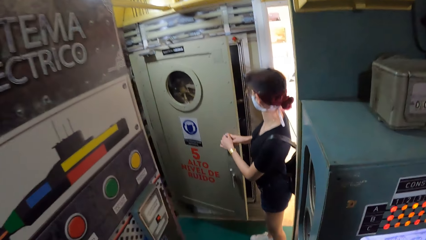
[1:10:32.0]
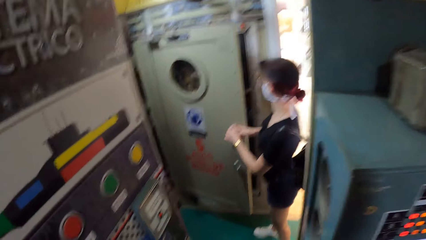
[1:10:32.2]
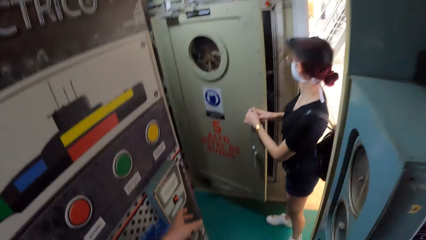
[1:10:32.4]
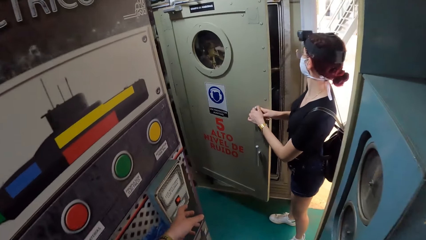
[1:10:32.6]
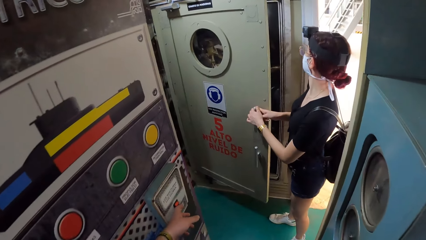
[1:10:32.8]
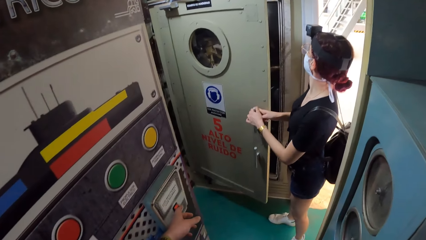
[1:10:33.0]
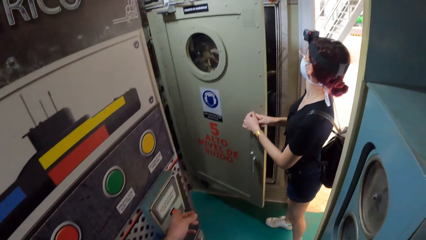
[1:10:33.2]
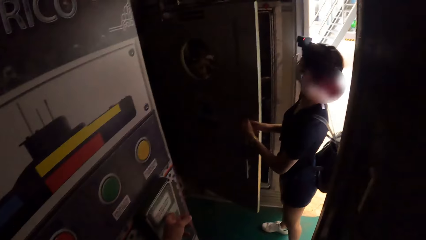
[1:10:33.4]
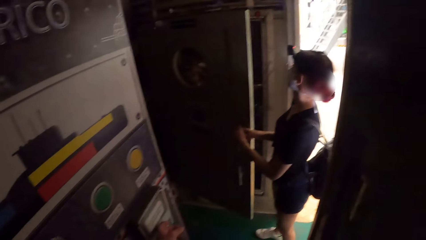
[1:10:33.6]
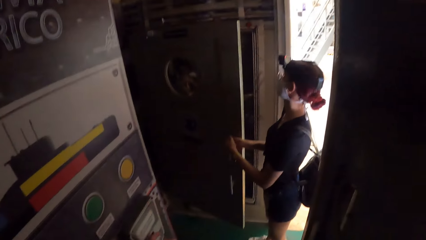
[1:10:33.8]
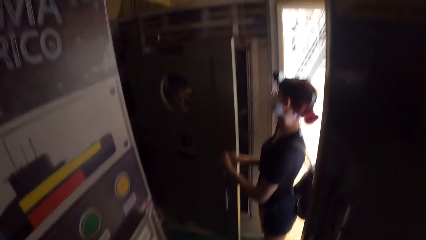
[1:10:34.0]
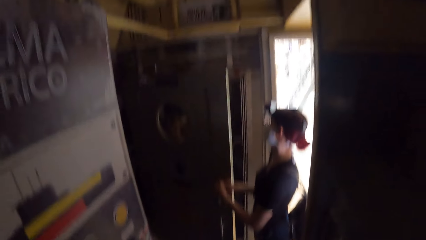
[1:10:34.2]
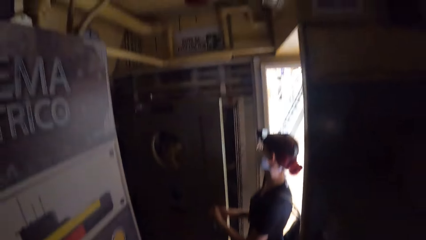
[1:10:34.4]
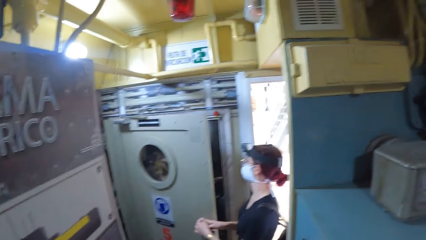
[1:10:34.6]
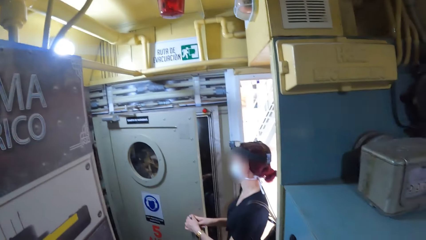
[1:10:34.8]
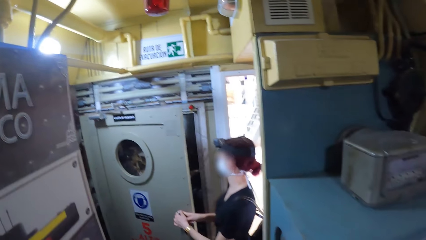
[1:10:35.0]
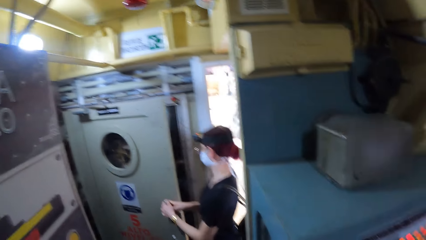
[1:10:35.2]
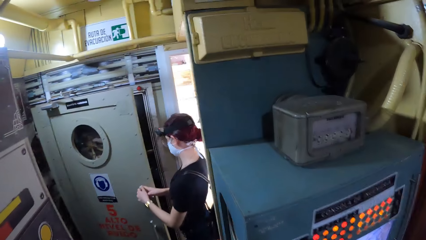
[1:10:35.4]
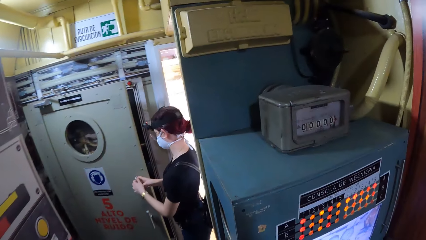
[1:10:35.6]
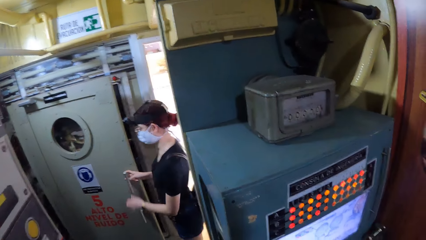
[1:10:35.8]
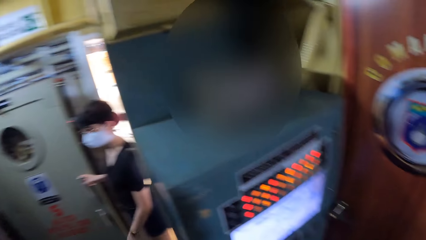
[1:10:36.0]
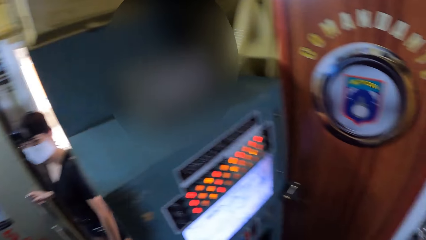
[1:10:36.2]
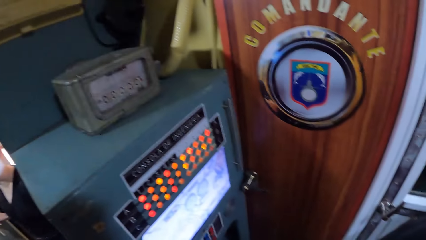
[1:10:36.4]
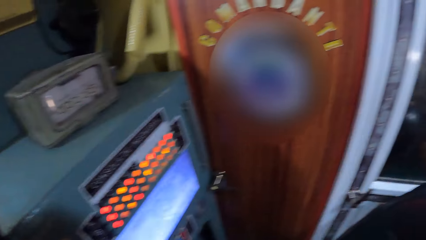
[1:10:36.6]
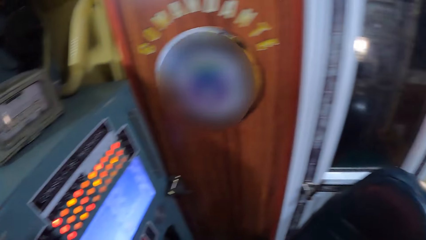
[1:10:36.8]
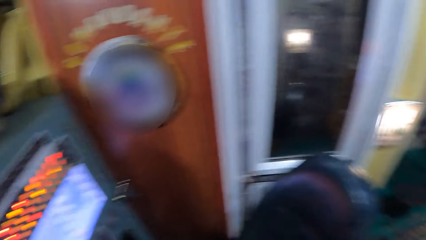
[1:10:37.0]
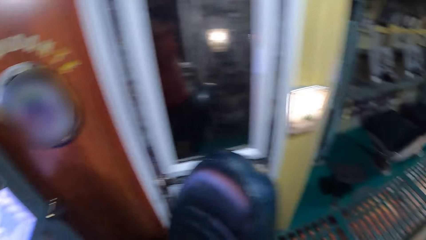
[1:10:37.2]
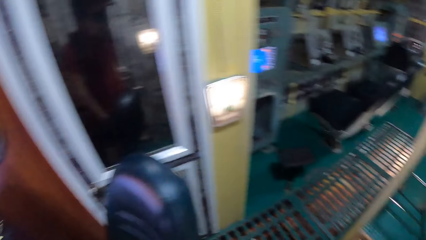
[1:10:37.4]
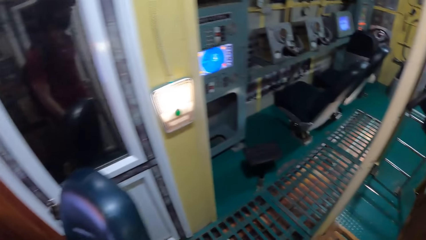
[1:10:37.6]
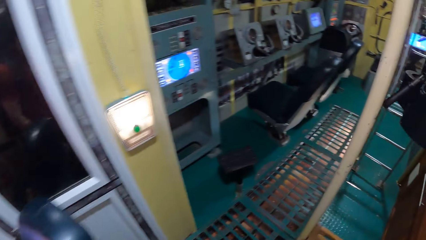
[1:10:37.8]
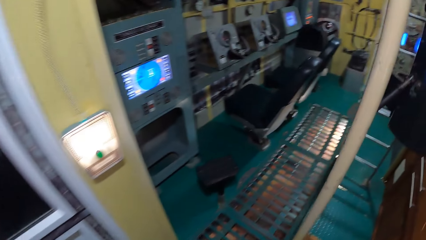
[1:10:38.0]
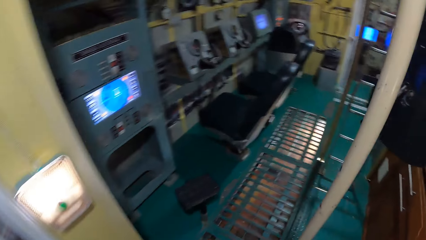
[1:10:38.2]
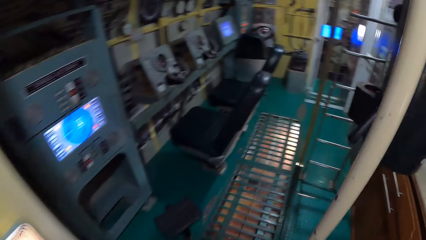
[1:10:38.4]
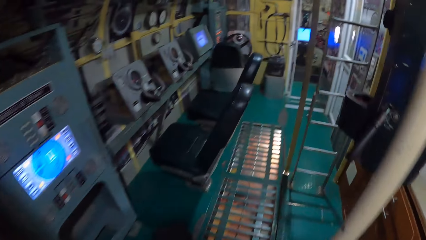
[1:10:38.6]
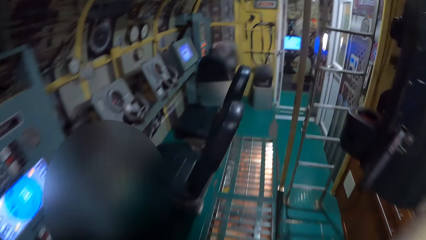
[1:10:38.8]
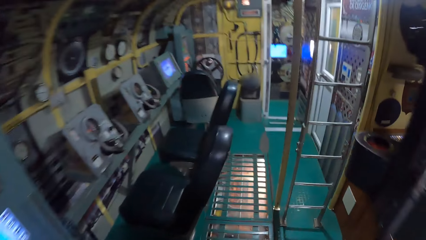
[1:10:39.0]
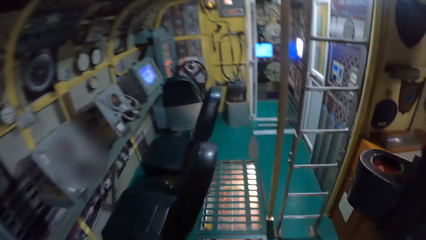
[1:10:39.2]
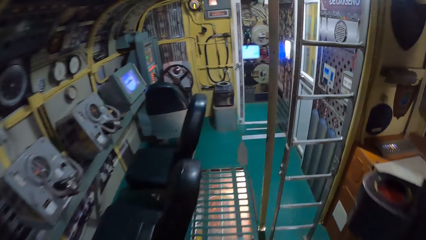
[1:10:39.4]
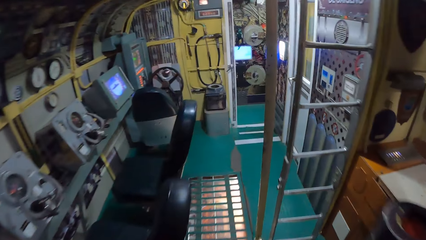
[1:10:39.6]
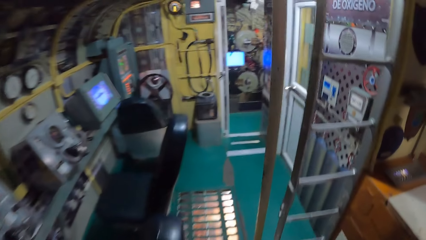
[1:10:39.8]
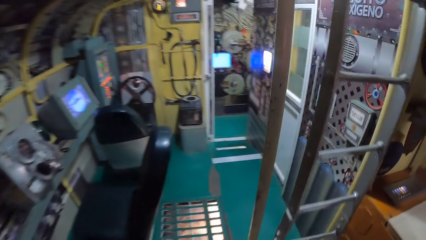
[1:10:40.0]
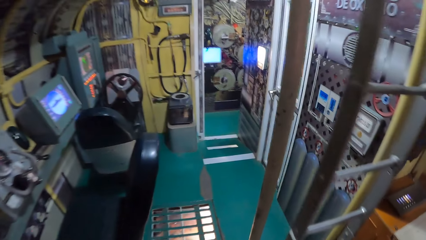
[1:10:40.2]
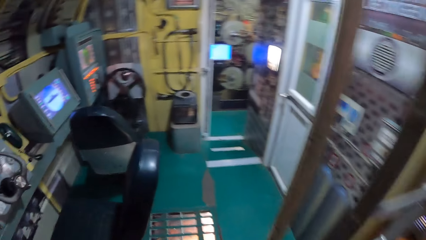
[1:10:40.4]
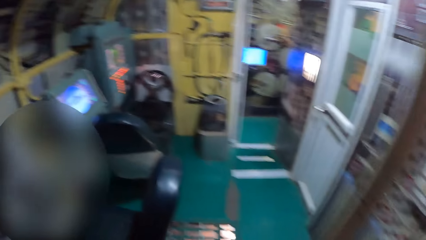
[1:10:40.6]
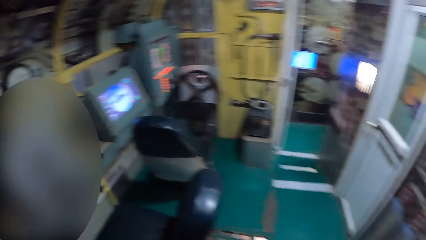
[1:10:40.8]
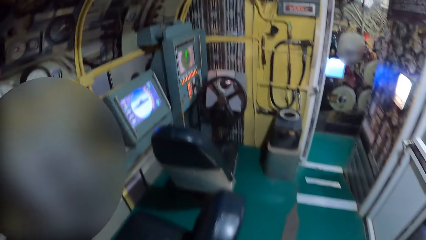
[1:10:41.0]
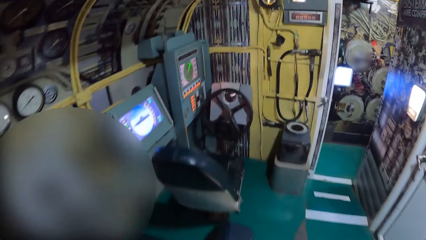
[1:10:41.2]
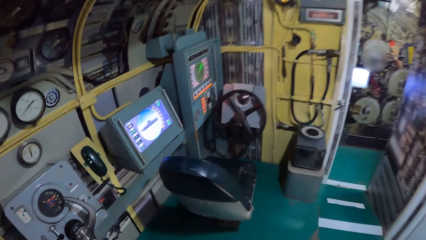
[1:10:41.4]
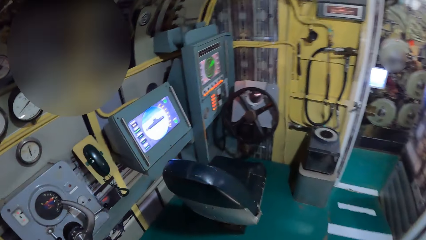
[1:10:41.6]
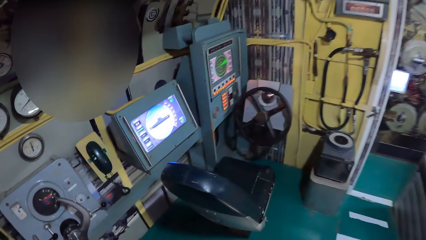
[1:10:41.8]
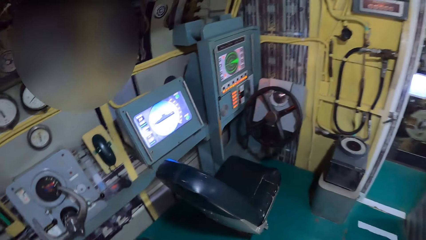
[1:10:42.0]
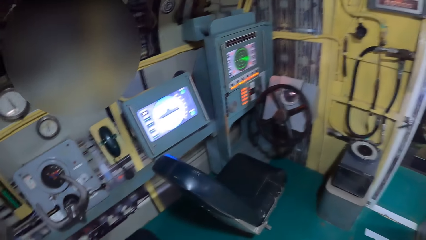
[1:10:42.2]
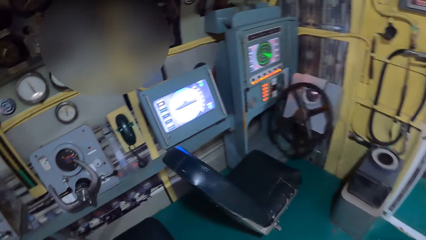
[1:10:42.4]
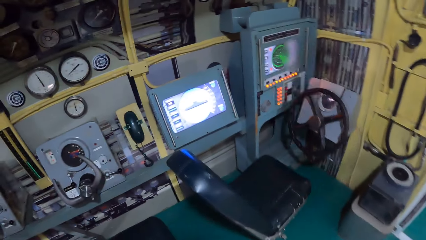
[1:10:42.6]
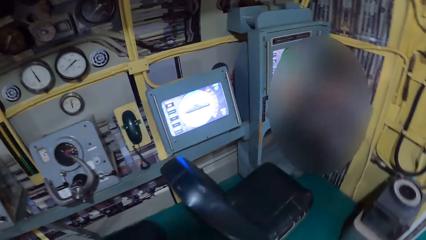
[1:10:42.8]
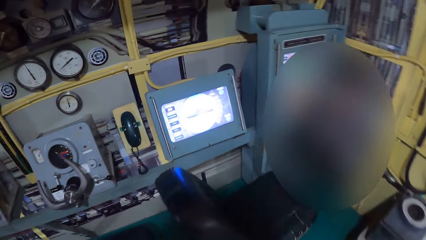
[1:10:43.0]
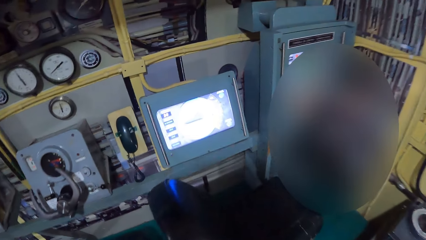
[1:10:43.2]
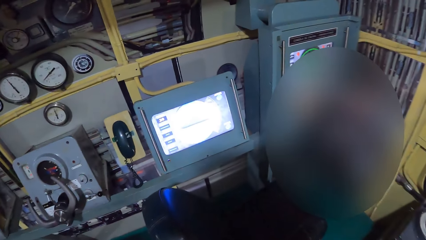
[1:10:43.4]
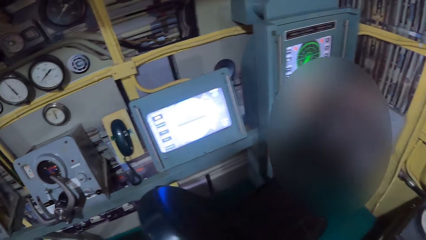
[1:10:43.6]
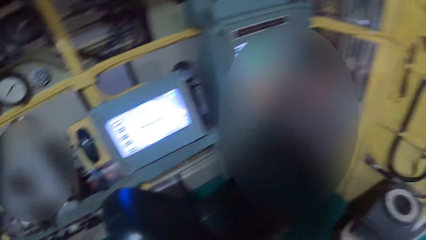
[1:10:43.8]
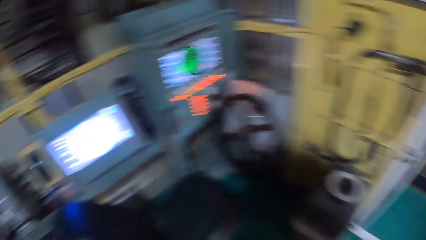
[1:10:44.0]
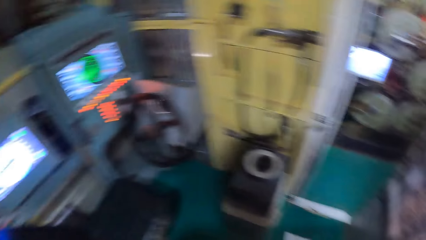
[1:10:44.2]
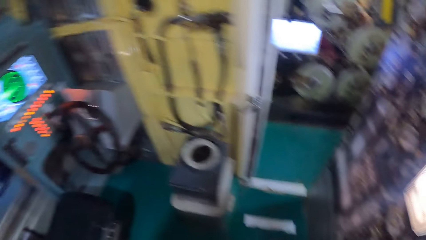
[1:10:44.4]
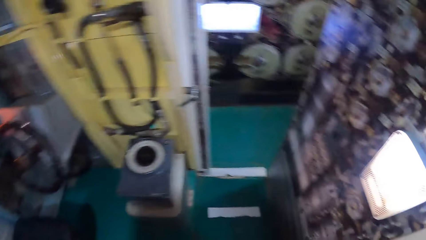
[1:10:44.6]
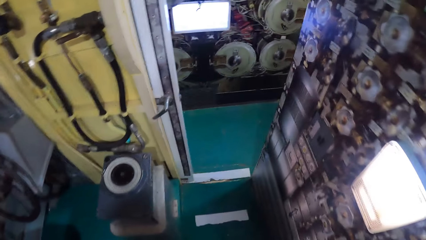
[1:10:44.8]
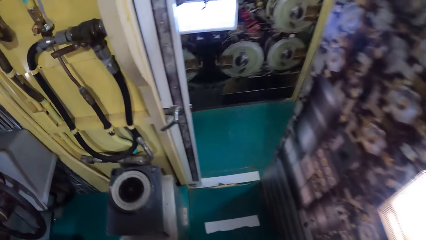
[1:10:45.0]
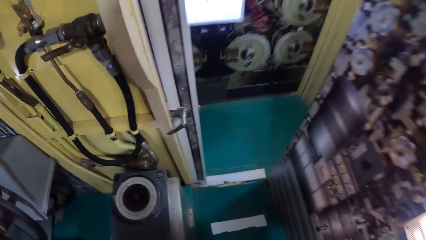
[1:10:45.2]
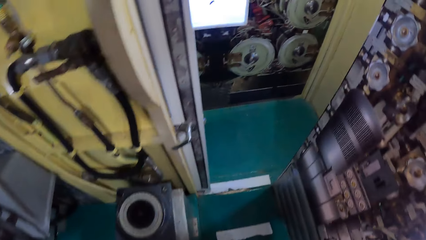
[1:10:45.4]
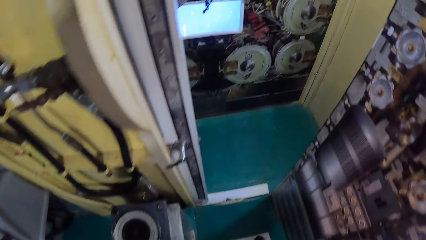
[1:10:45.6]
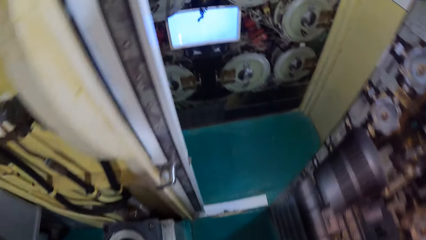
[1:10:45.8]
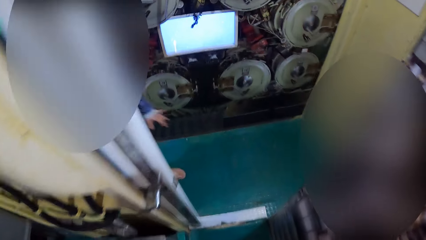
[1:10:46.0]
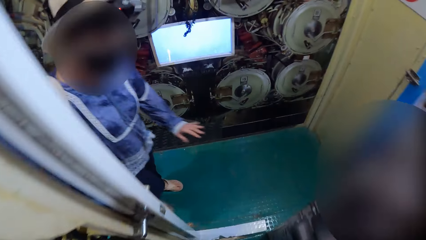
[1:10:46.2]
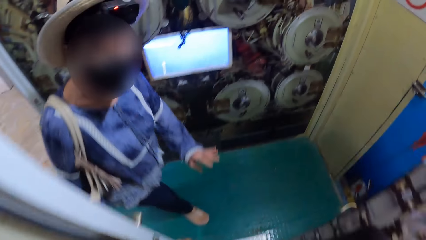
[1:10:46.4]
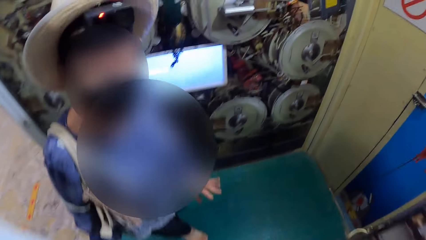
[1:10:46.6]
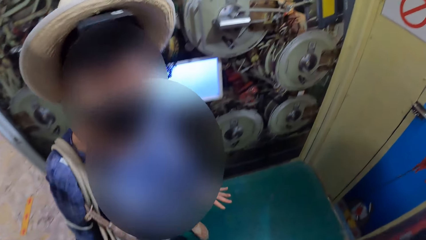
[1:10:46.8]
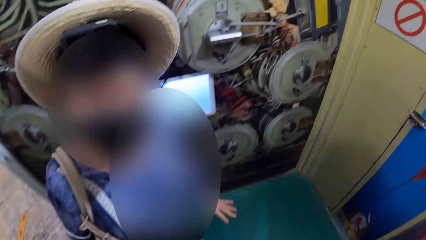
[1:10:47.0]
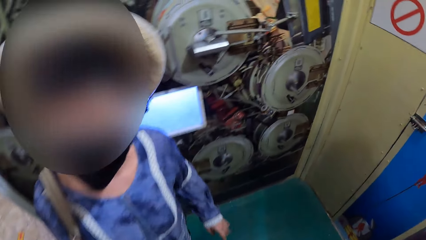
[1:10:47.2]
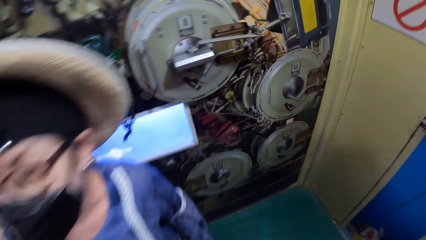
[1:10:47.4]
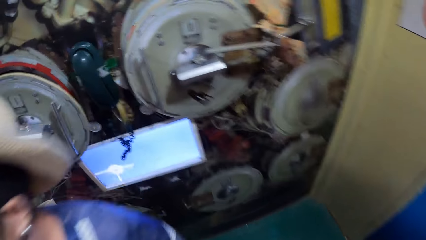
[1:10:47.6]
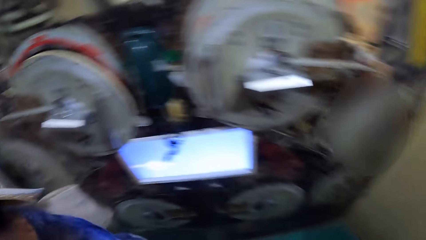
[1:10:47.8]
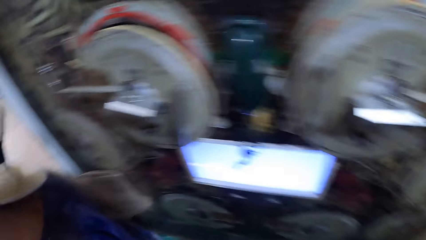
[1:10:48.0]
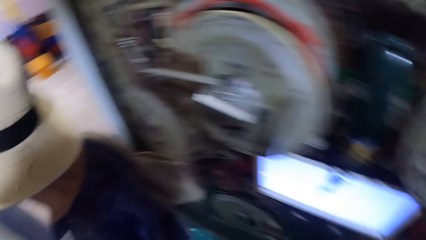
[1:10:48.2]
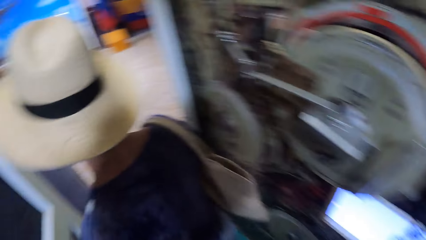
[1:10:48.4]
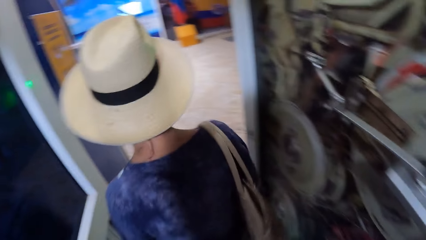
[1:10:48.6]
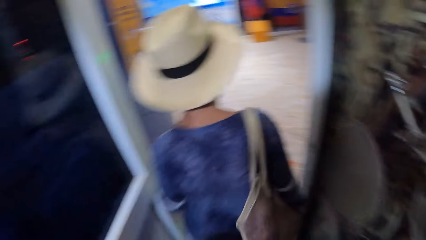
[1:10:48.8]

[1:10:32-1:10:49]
The camera wearer presses a red light switch on the wall with his left hand. He interacts with a woman. He walks out of the control room.
